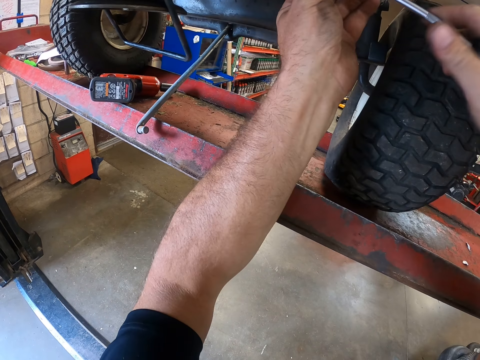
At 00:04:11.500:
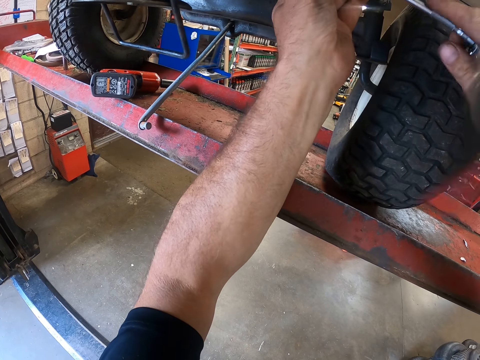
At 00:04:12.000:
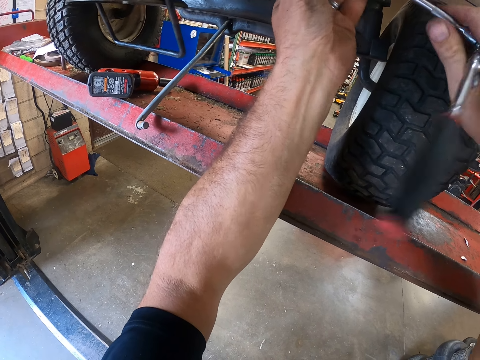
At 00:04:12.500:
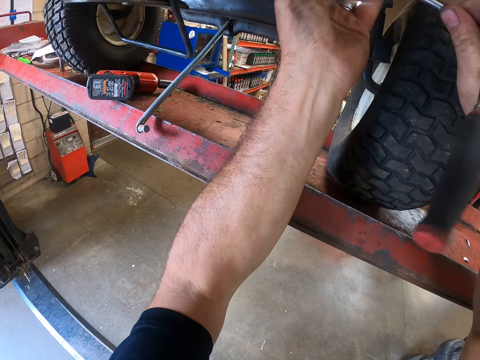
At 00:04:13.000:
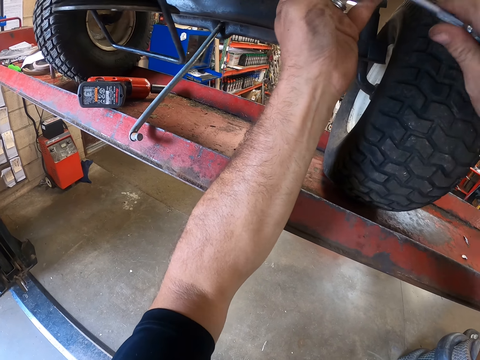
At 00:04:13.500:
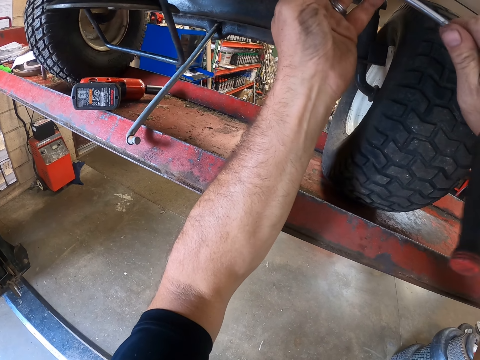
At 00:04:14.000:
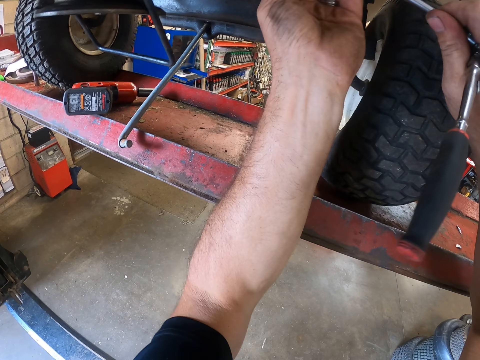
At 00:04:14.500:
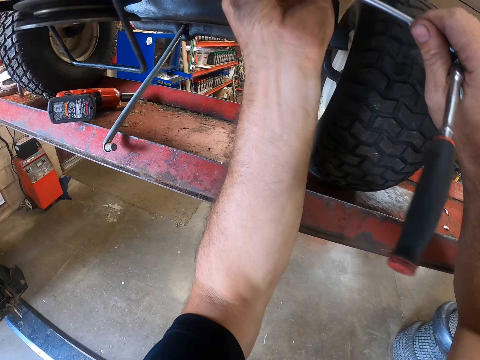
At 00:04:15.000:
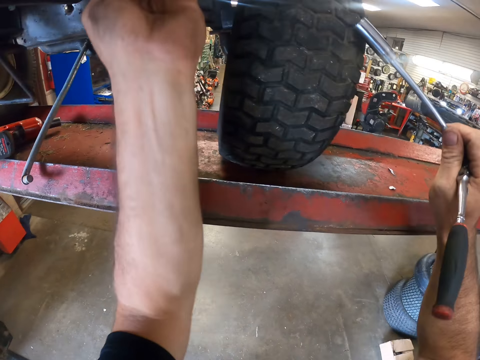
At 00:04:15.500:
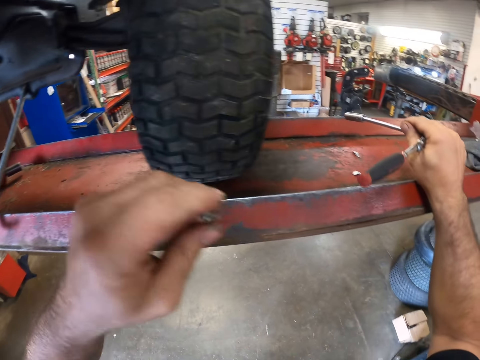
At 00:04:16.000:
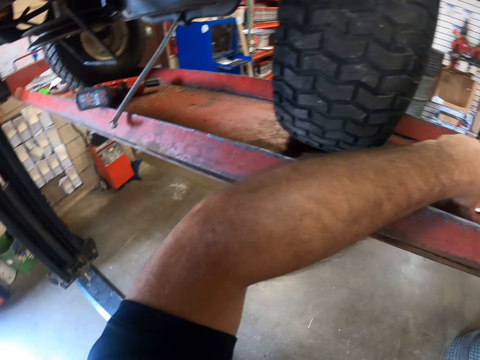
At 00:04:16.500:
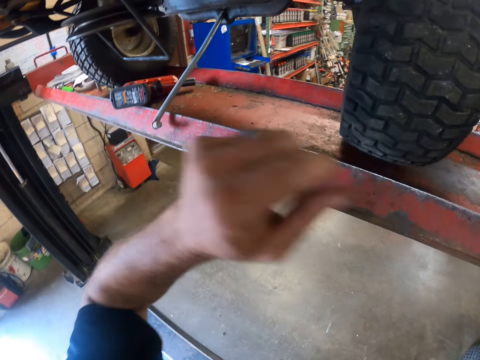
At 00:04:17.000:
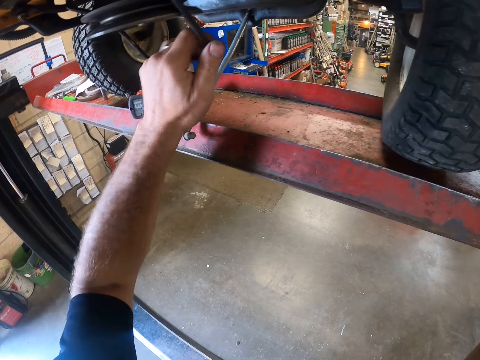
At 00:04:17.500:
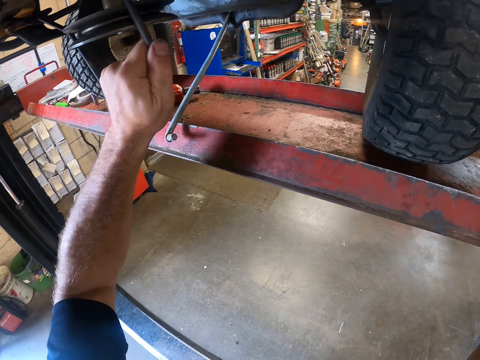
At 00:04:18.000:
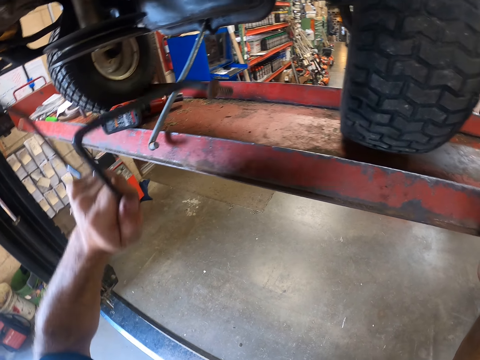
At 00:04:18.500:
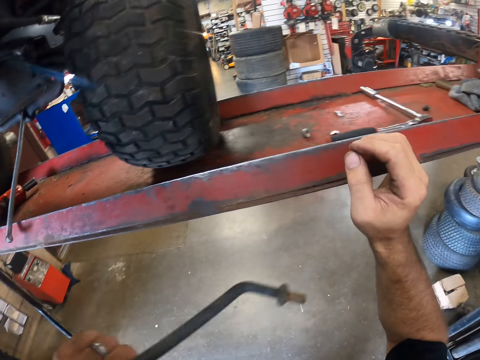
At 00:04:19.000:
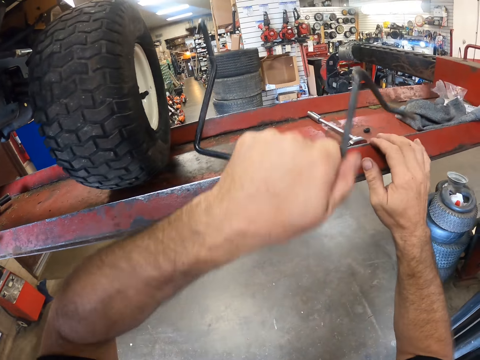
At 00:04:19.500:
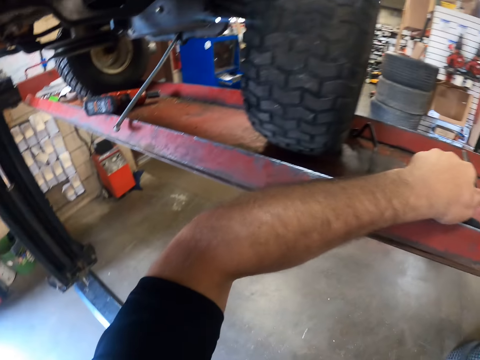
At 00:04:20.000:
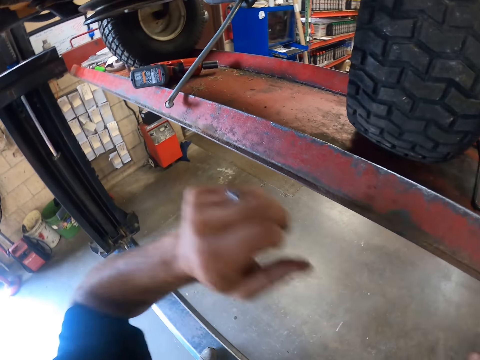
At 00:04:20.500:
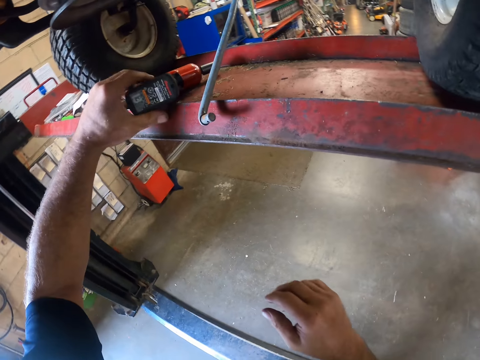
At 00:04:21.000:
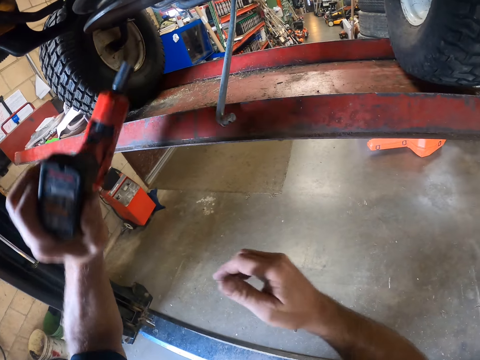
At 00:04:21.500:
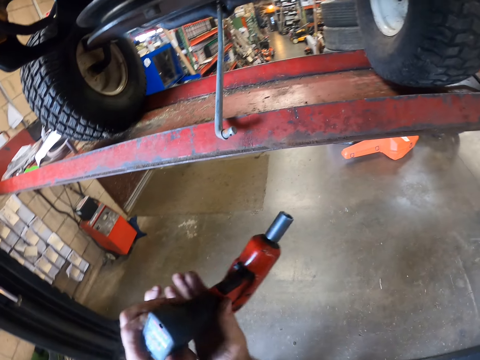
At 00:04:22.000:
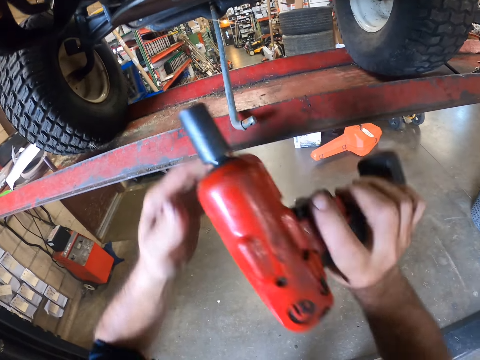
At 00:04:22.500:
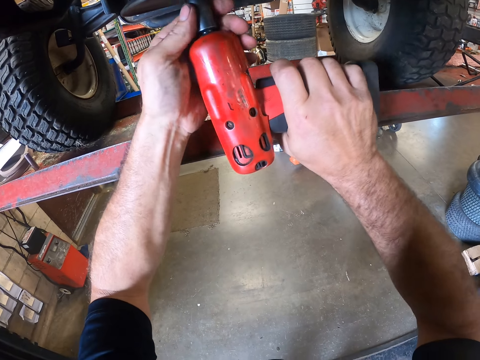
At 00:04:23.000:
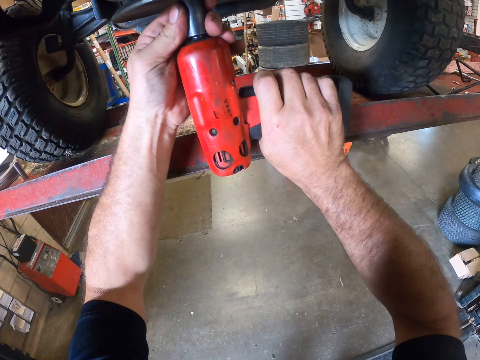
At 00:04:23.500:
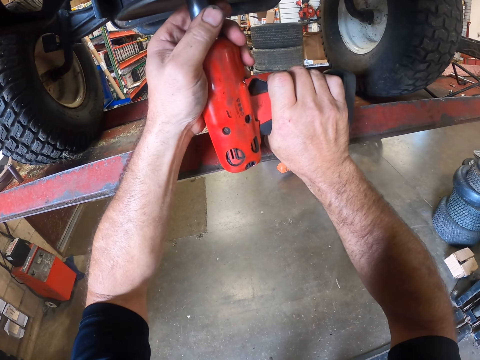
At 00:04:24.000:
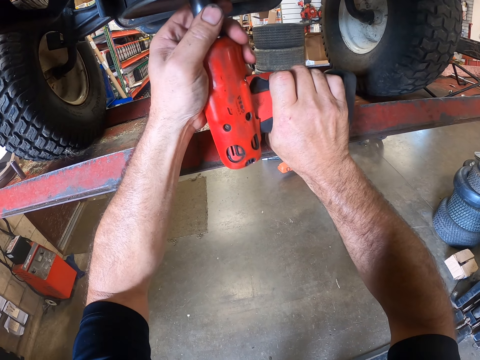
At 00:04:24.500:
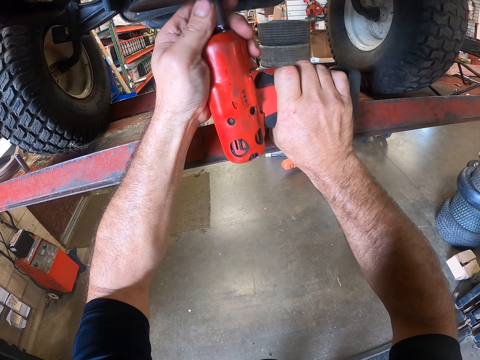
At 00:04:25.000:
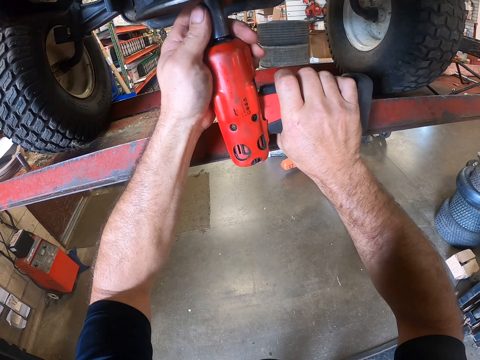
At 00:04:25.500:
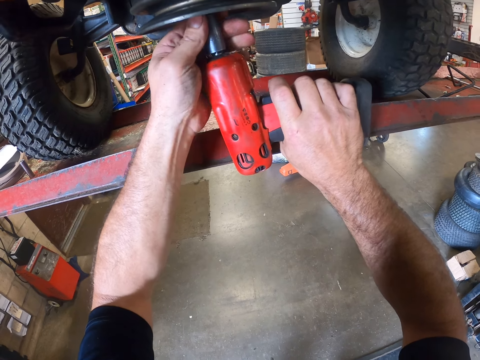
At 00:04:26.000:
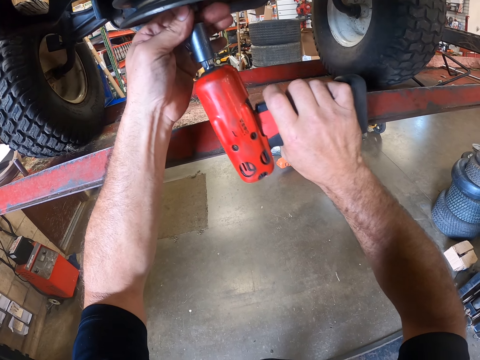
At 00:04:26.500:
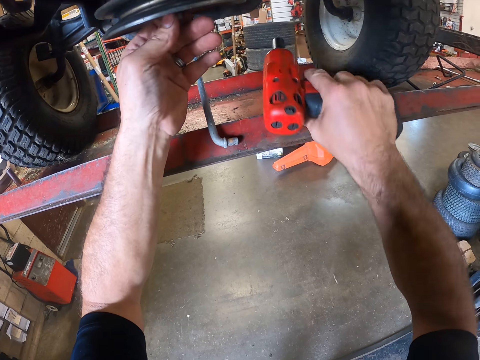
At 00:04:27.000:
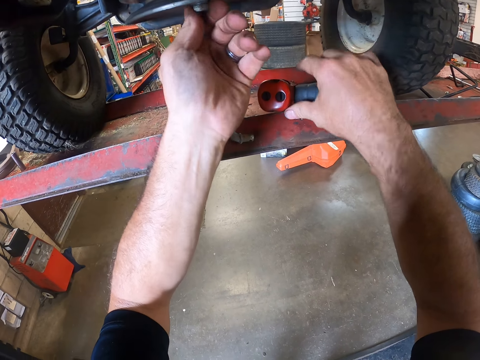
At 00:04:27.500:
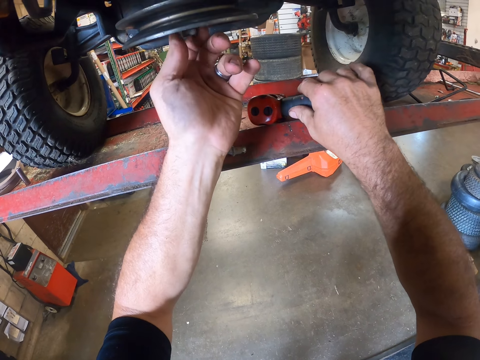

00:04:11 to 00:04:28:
The camera wearer handles a spanner. They hold a nut and put the spanner on a car lift. They remove an iron from the automobile. They drop the iron on the rack. They take a driller or drill from the rack. They drill into the automobile. They lift the driller, pull the driller, and drop the driller on the rack.

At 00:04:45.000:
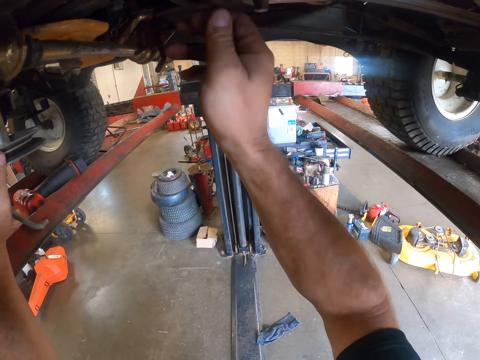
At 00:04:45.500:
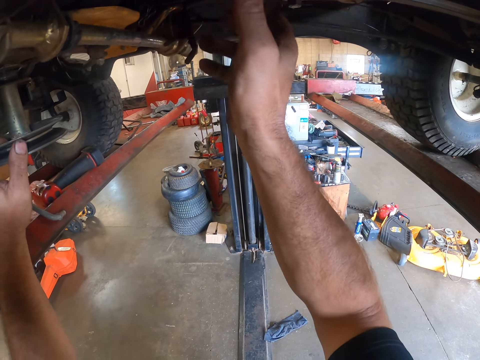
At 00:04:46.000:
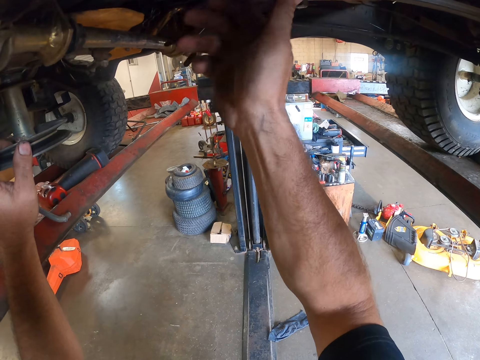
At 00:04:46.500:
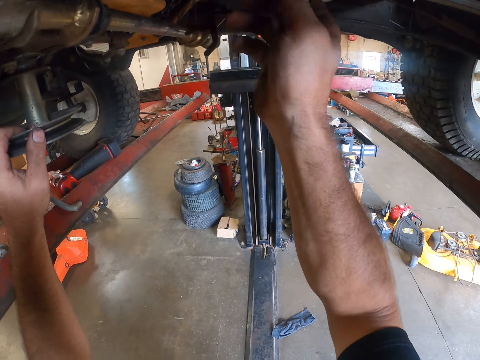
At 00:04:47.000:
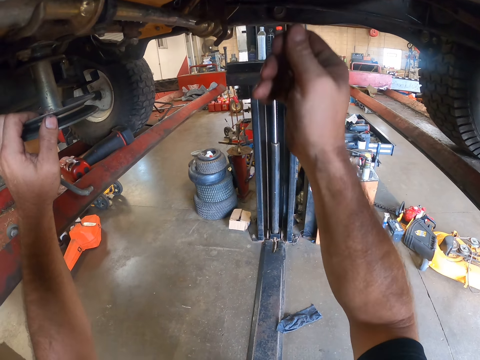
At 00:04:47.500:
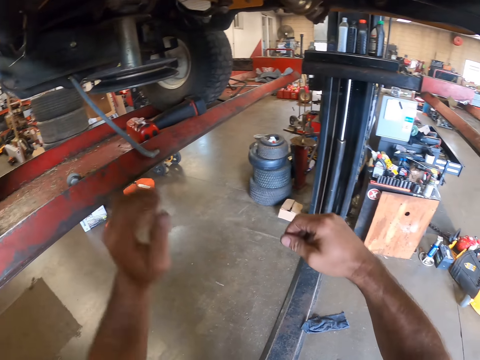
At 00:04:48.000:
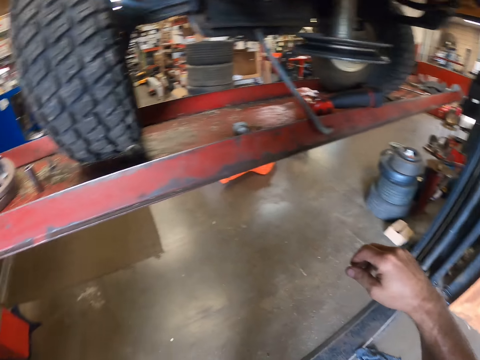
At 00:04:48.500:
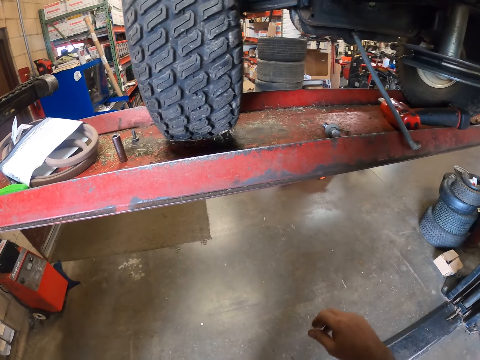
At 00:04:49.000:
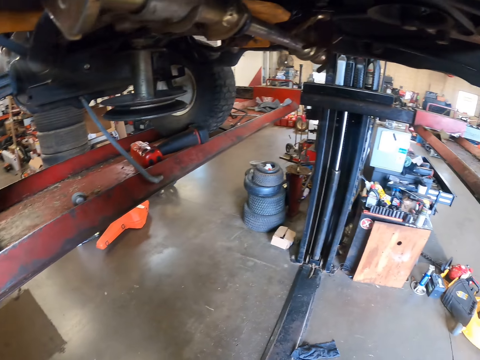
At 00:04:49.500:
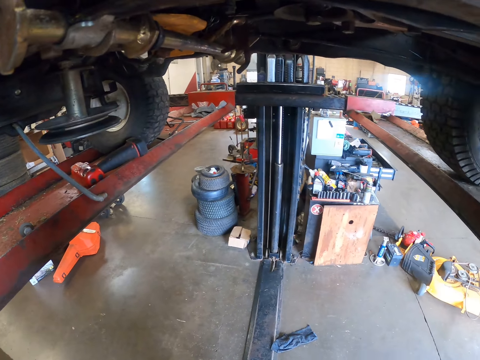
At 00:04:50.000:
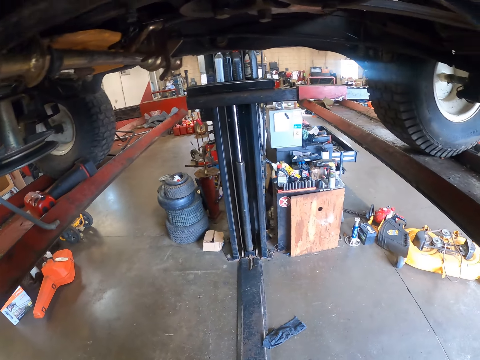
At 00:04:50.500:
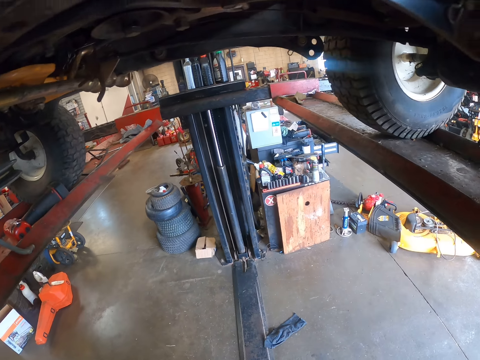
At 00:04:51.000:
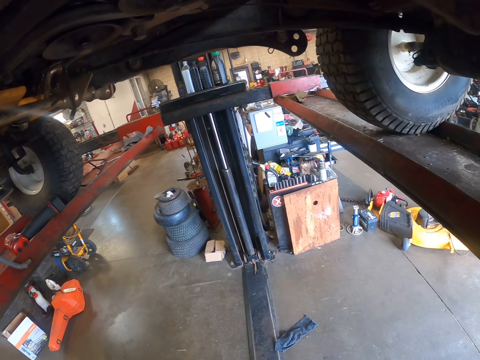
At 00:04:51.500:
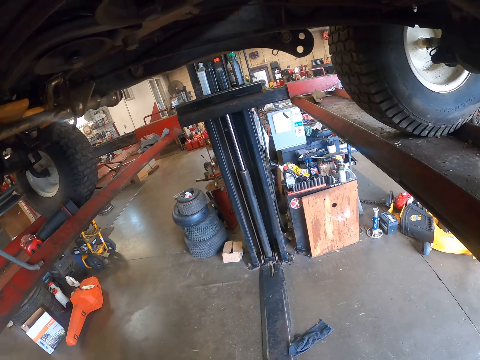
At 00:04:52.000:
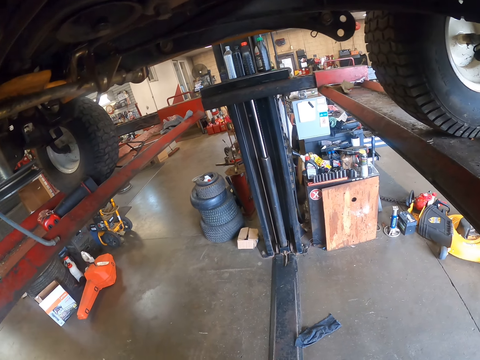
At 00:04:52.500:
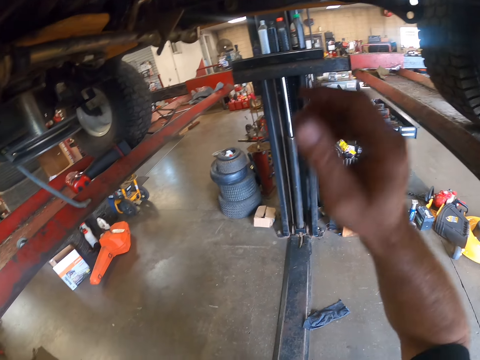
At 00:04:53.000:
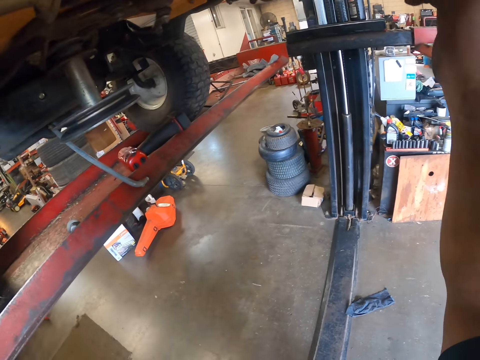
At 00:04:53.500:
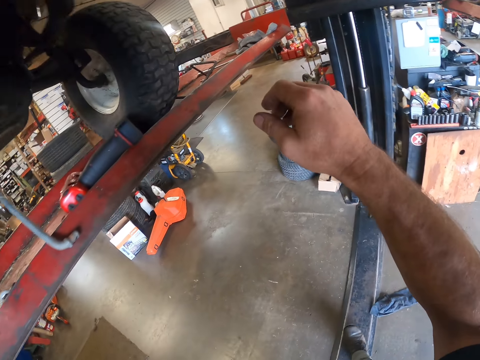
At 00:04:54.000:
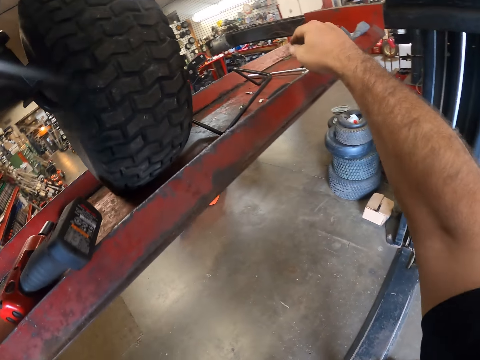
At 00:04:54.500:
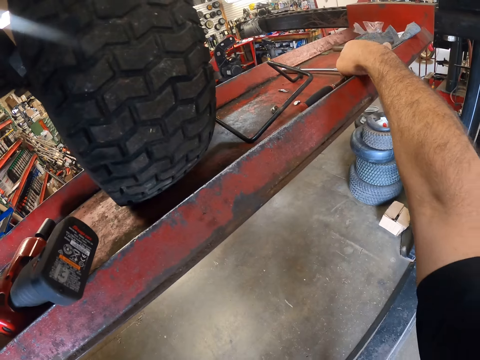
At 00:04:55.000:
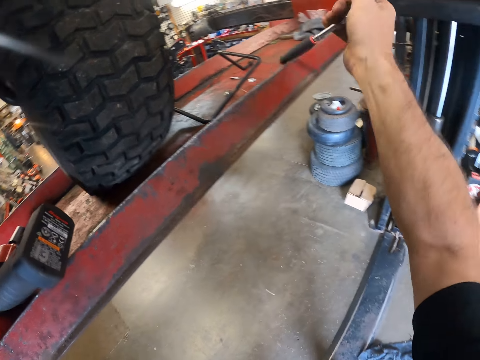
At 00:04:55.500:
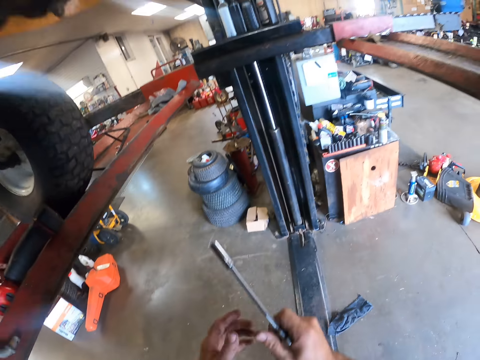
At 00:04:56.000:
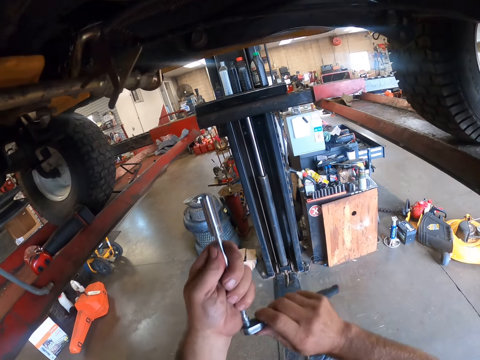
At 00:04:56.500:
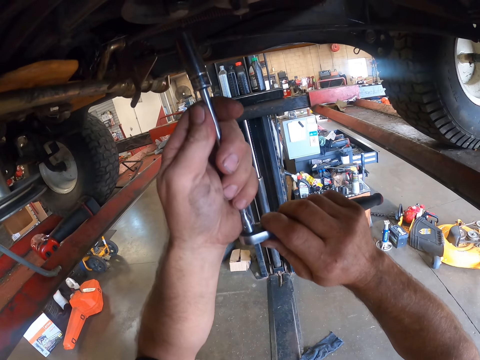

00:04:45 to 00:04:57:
The camera wearer holds something. He pulls his hand off something. He pulls his hand off it again. He looks around the workshop. He touches the vehicle with his right hand. He holds something and pulls his hand off something. He picks up a wheel wrench from the workbench with his right hand. He holds the wheel wrench with both hands.
